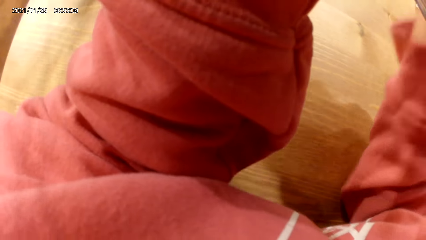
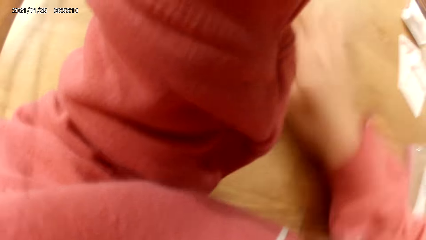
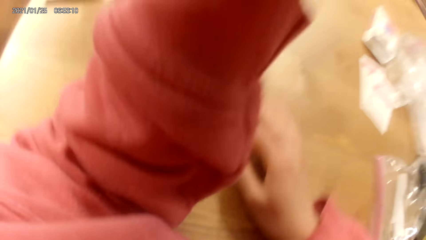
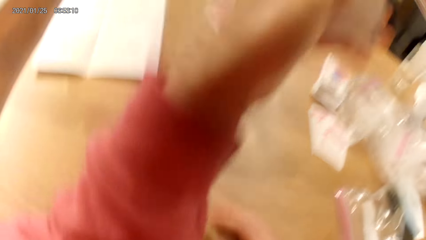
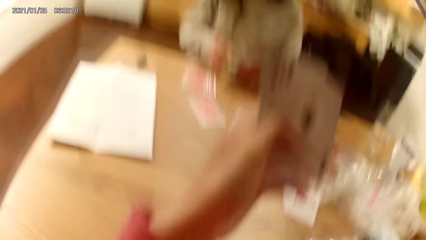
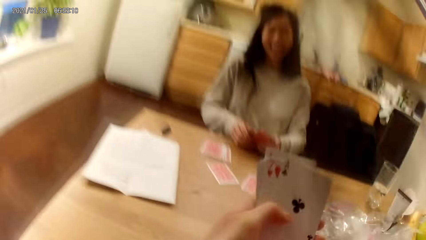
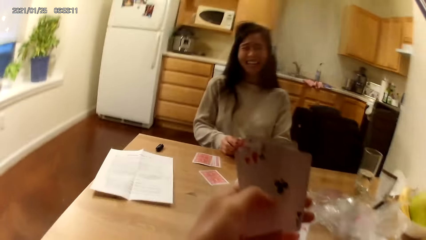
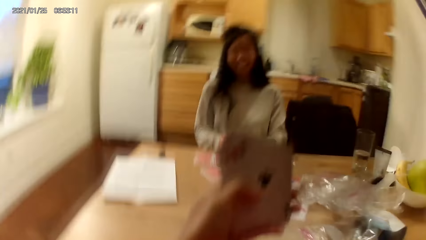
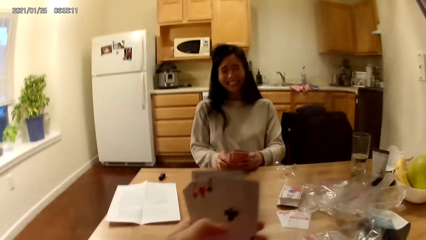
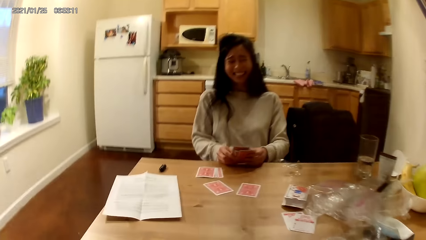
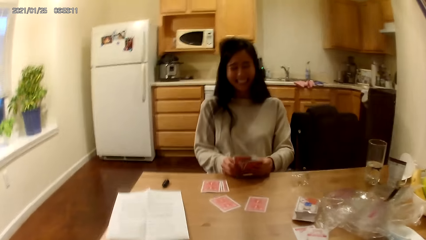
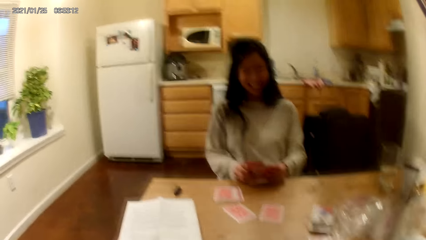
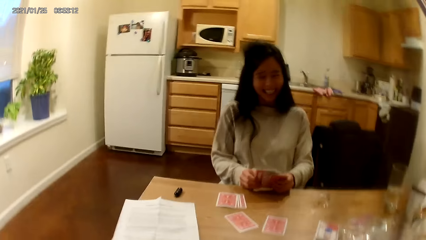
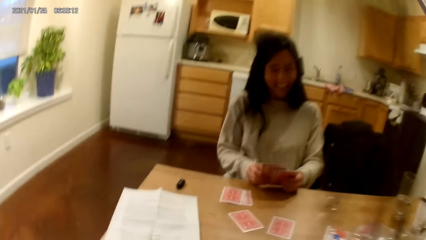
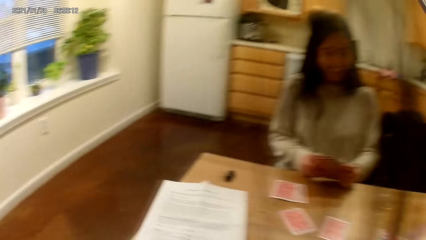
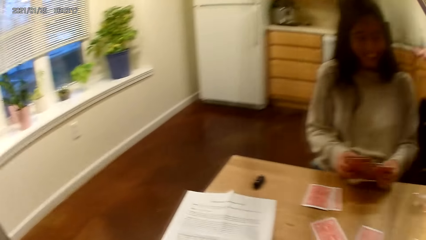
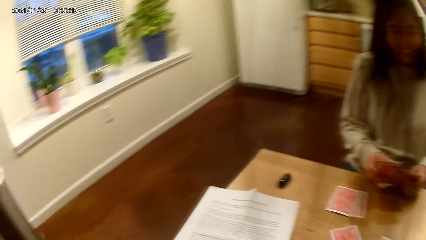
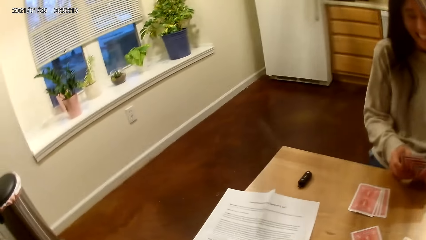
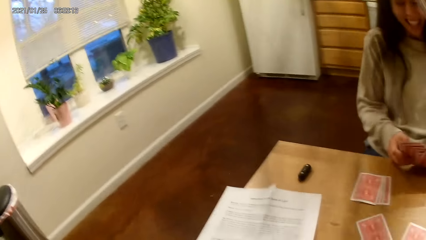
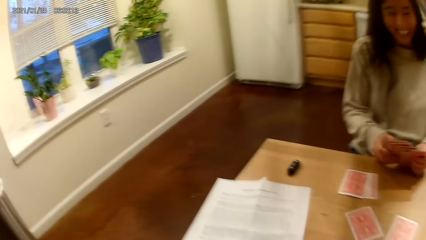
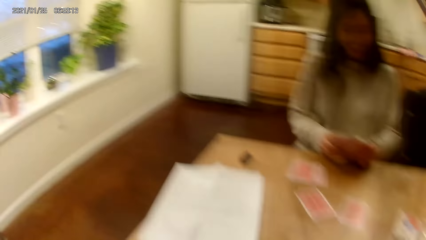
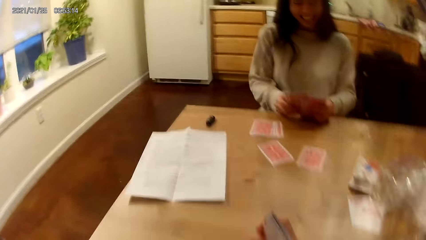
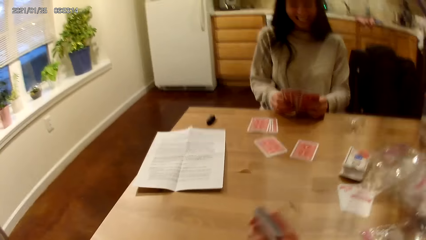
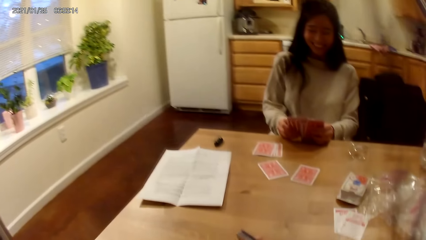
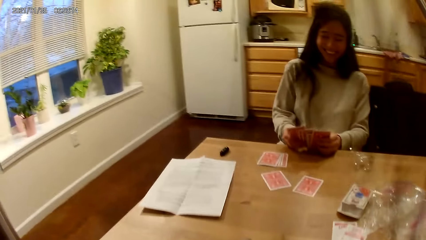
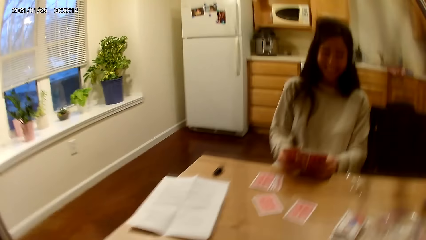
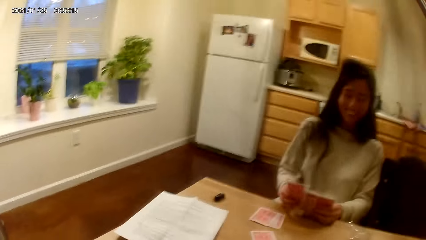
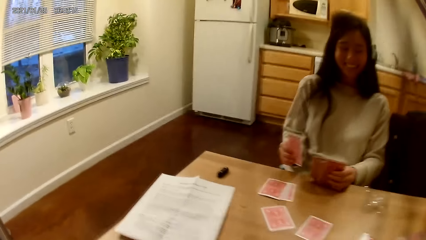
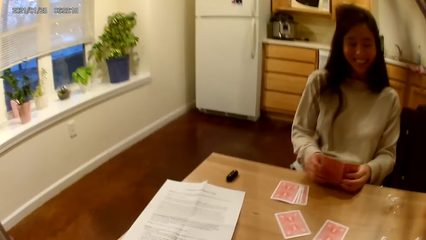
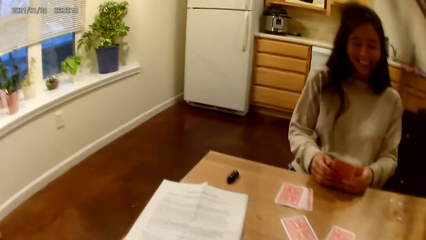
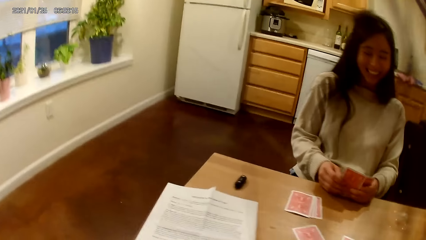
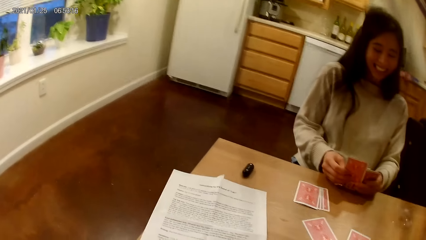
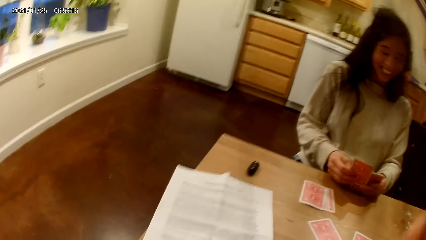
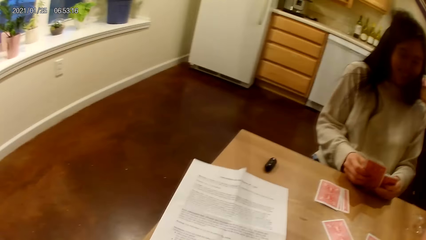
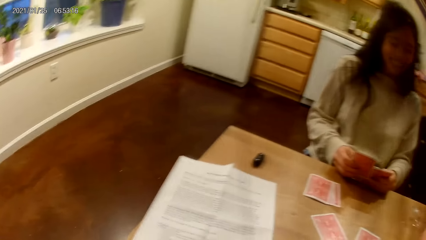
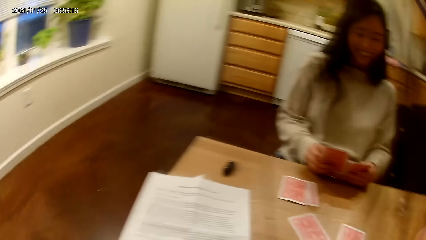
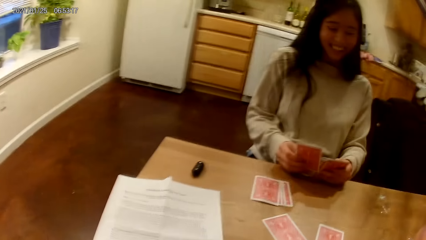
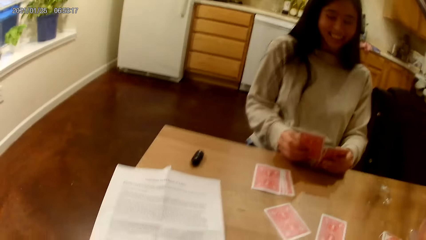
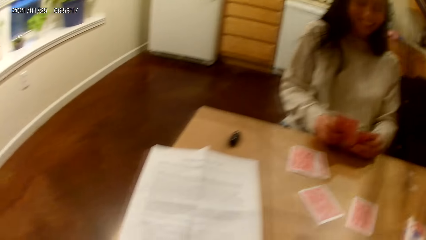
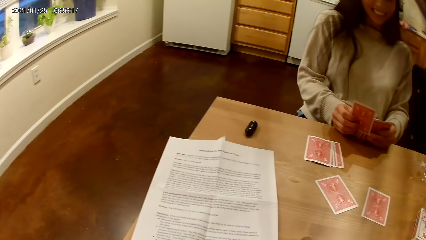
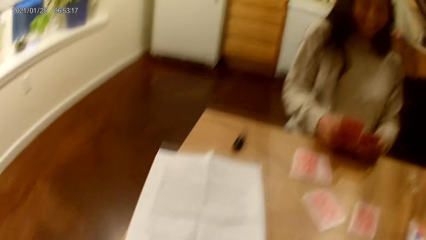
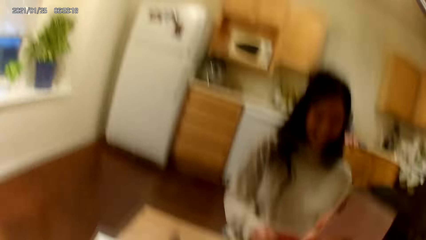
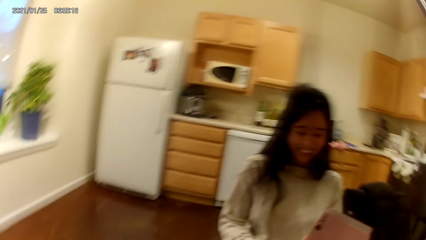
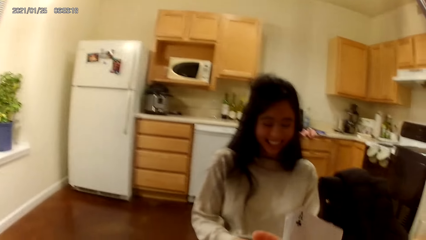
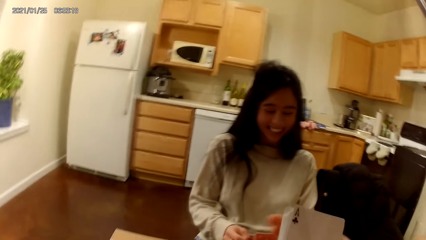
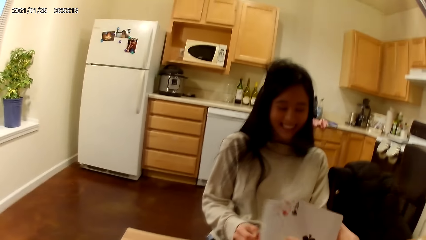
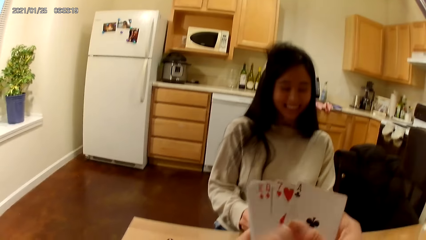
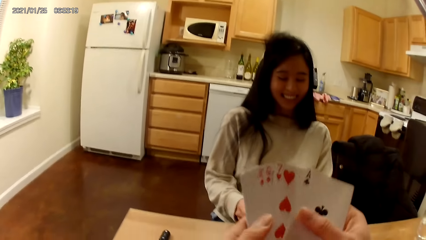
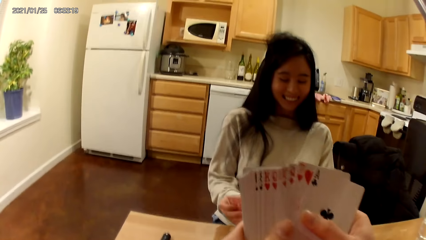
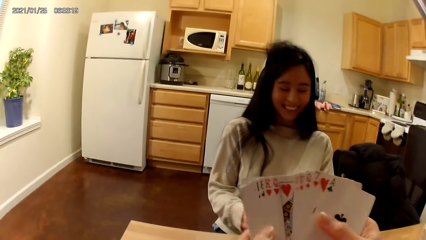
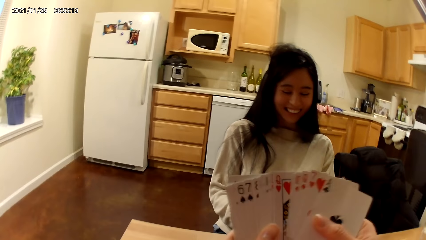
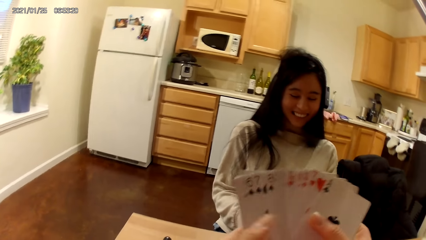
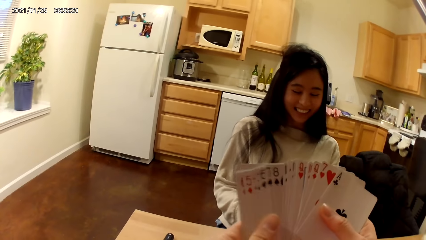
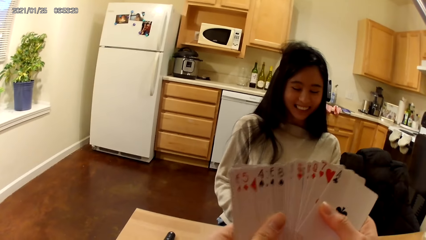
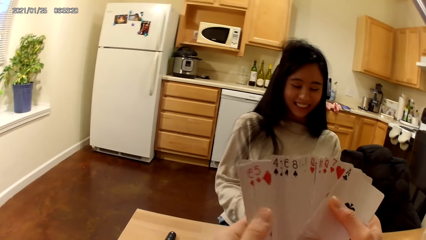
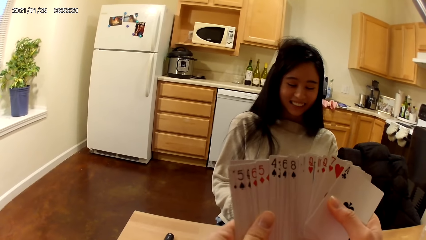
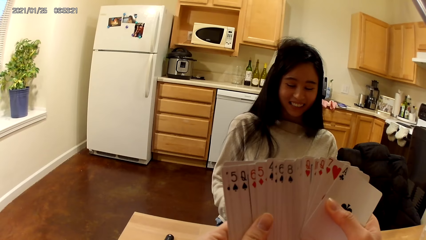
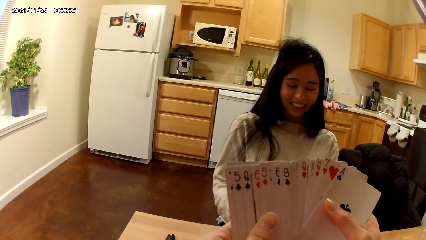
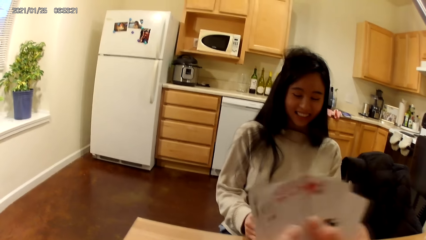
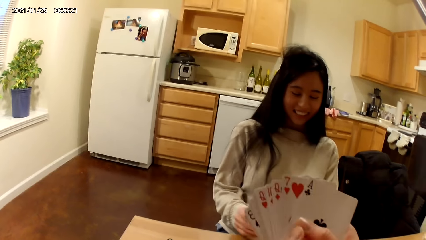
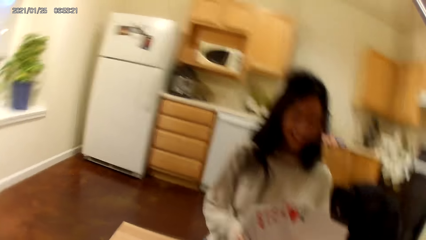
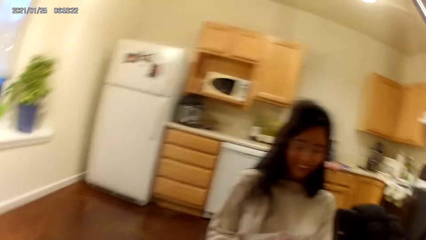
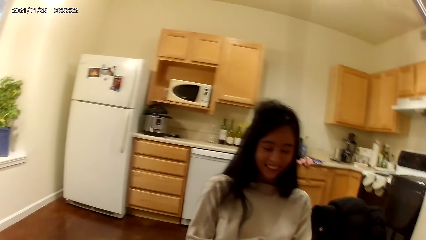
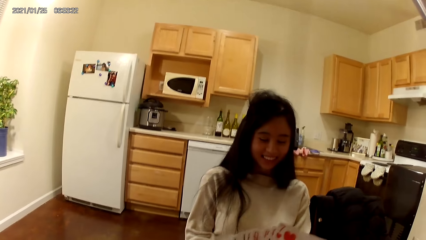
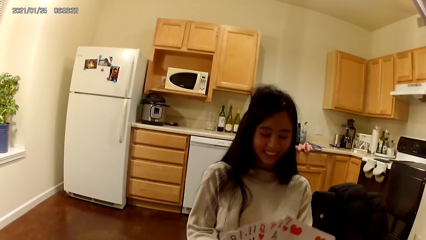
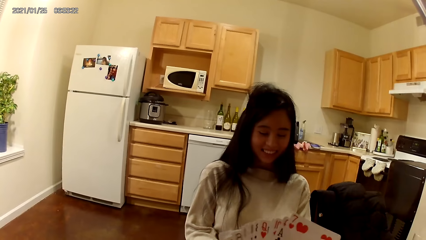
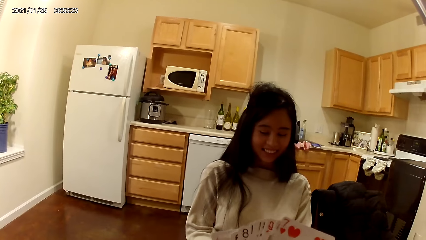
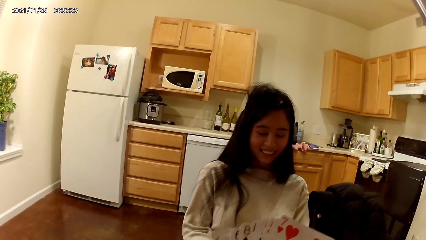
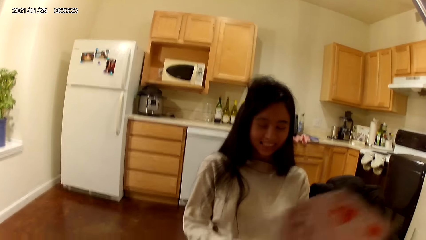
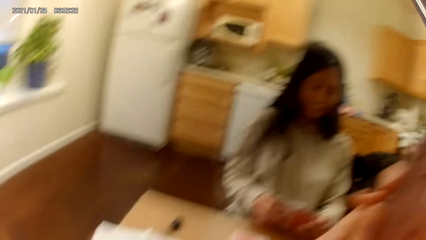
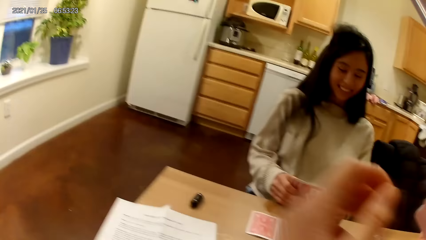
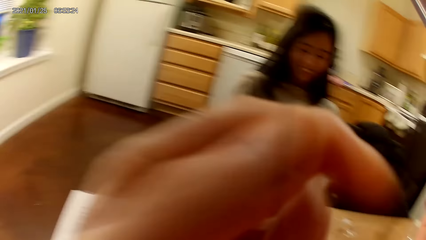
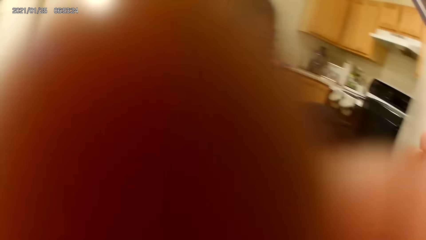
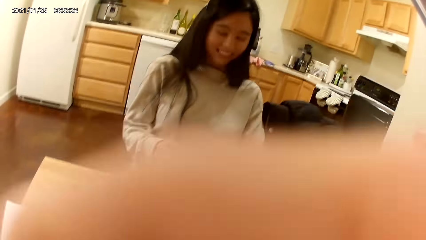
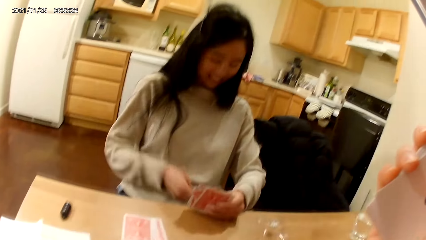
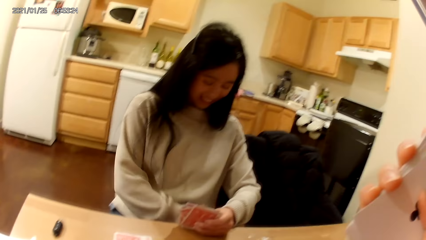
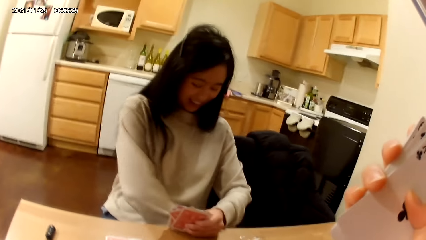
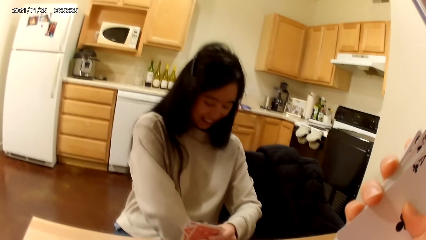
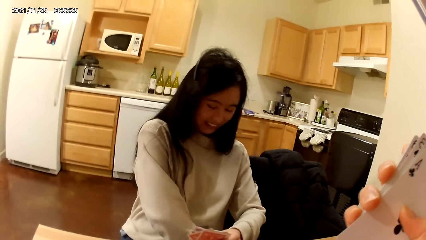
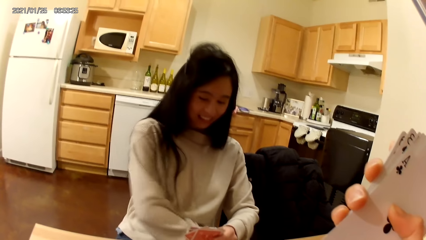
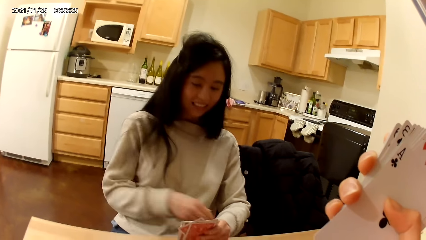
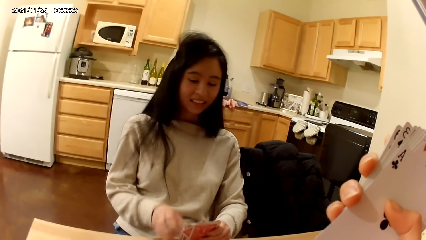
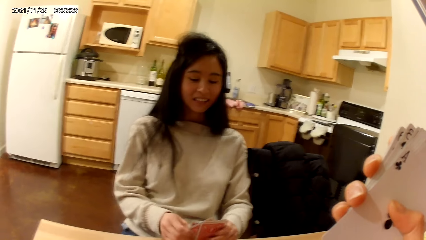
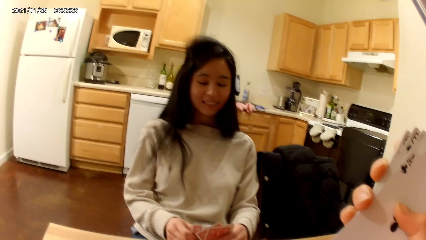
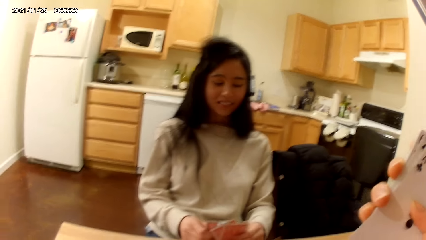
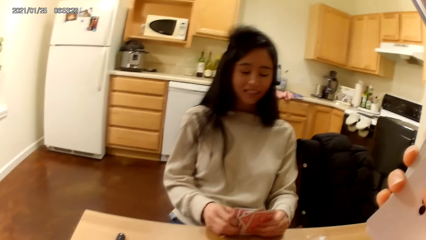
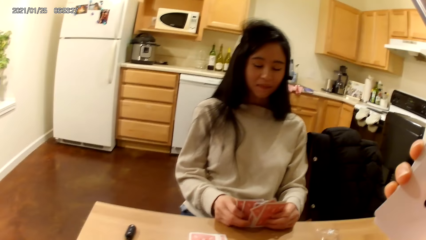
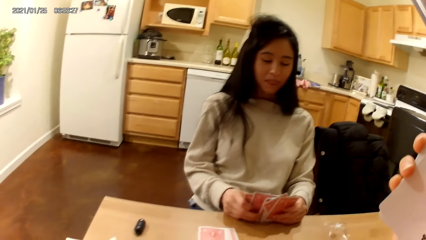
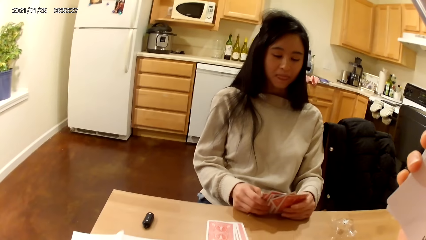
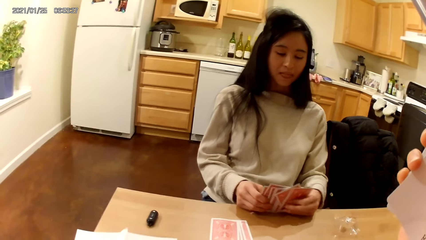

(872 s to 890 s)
The camera wearer looks at her arms. She places her right hand on the dining table. She holds the cards in her left hand. She moves the playing cards with her hands. She raises her left hand towards her face. A woman hides a card. The camera wearer holds the playing cards with a hand. The woman holds the card in her hands.
